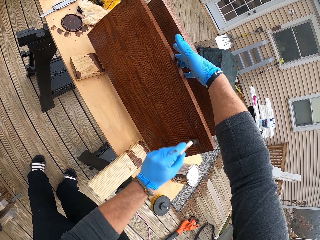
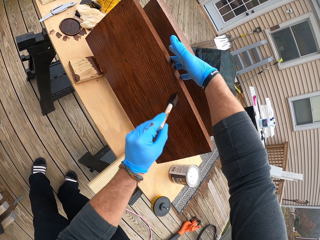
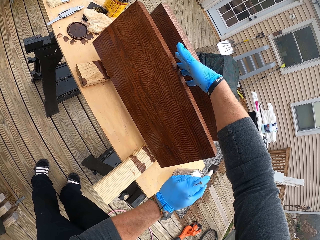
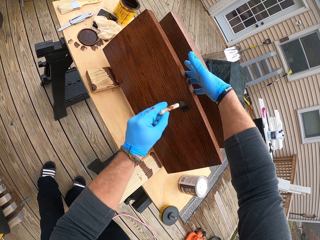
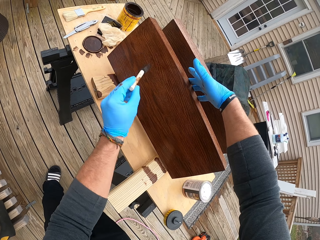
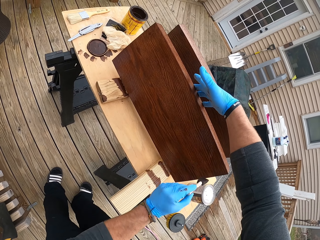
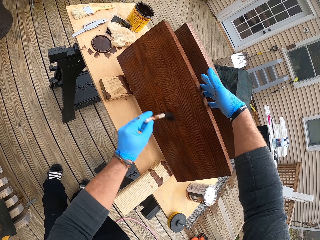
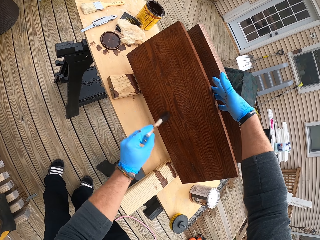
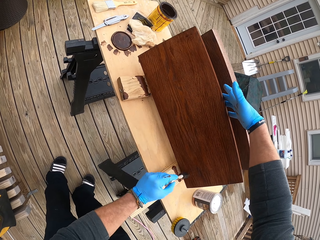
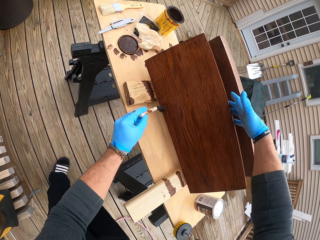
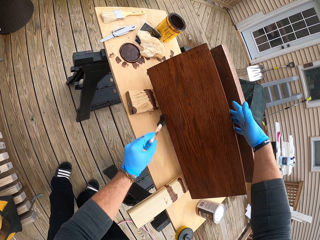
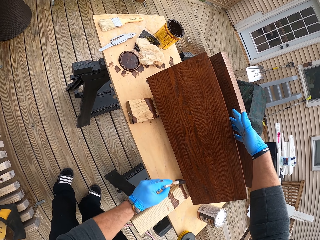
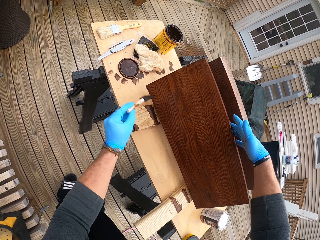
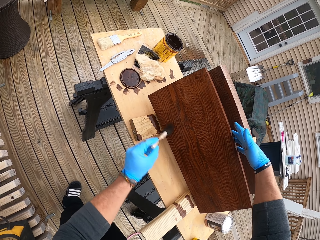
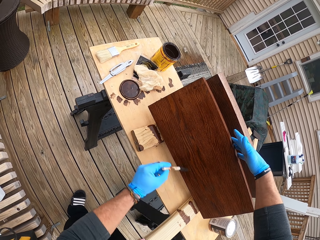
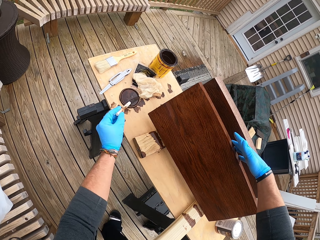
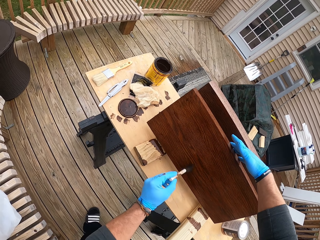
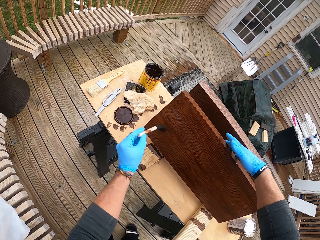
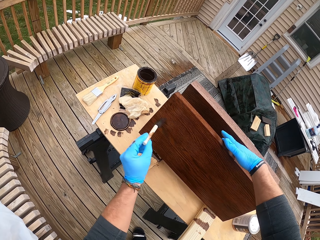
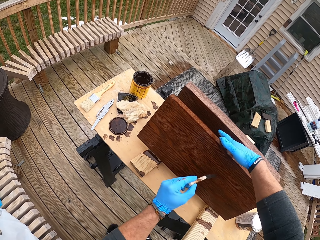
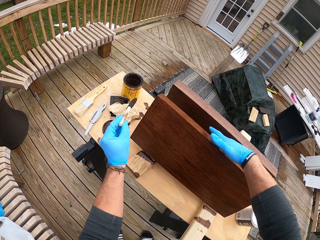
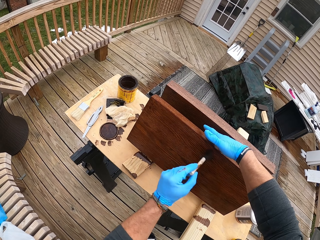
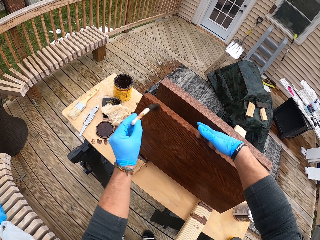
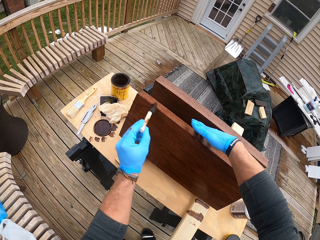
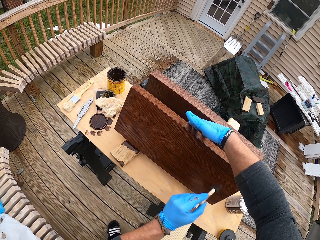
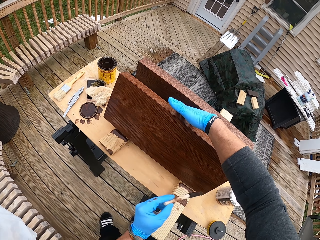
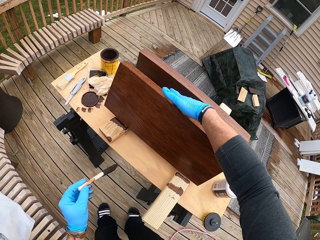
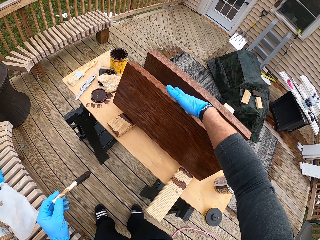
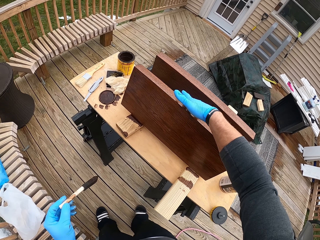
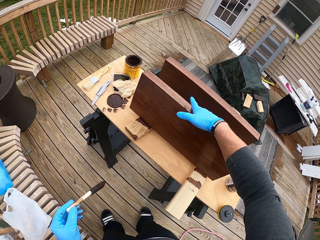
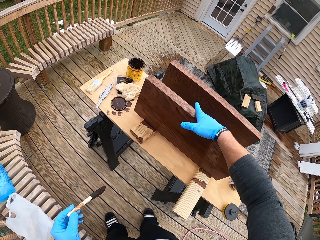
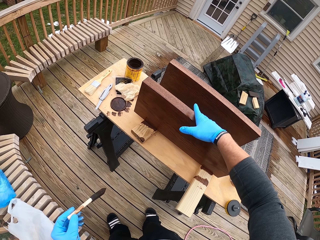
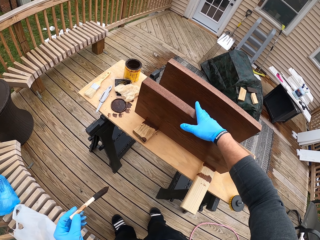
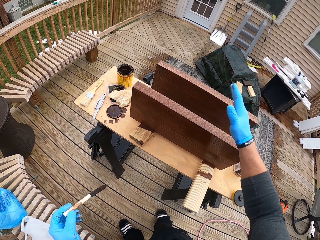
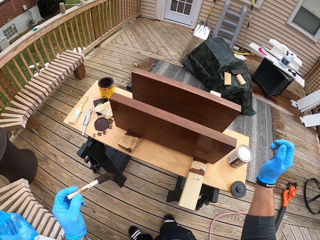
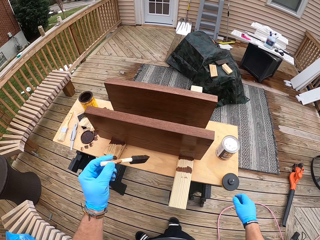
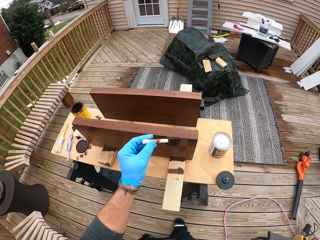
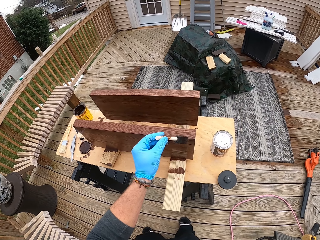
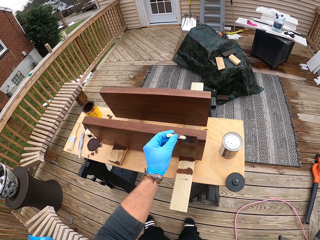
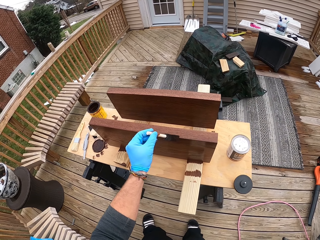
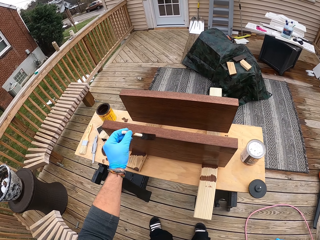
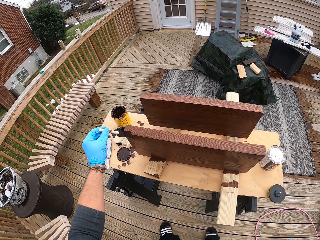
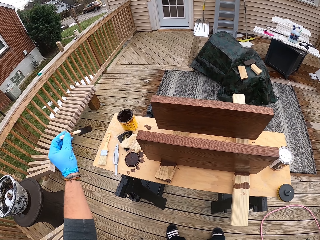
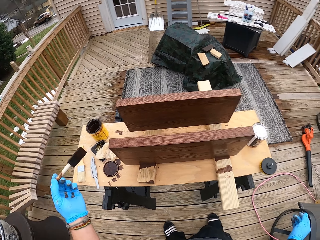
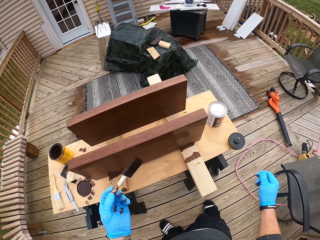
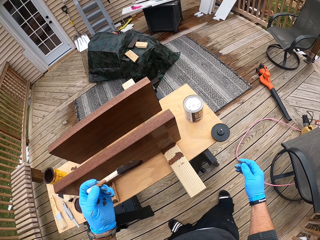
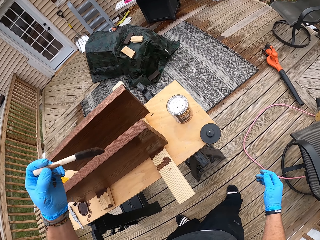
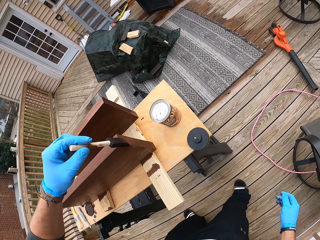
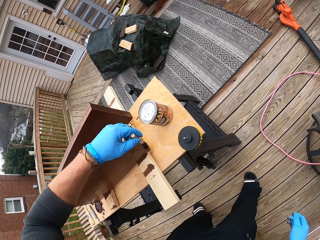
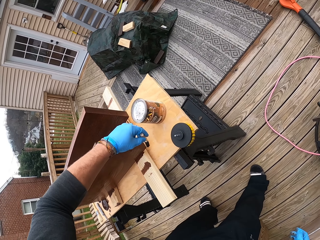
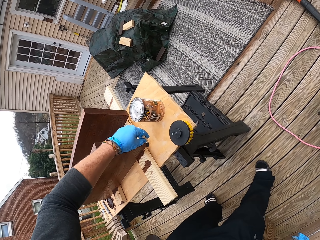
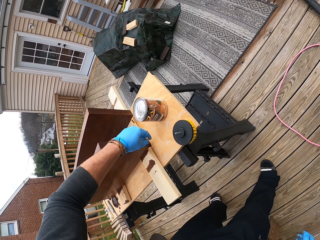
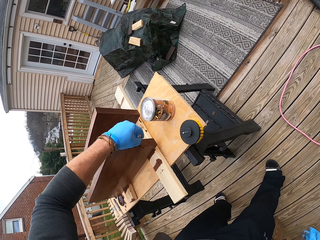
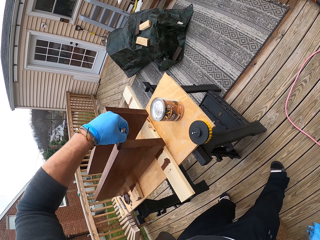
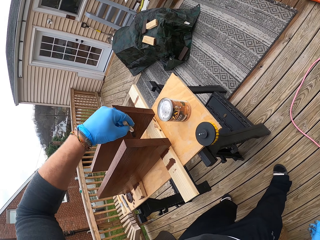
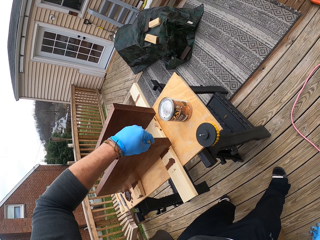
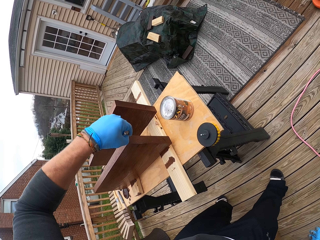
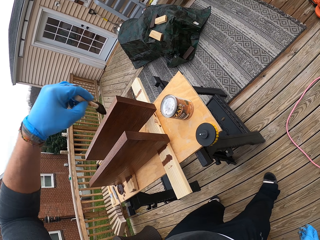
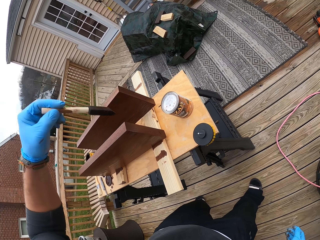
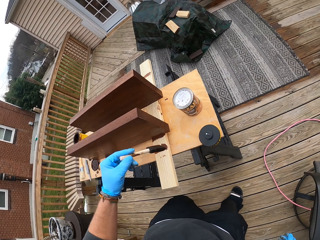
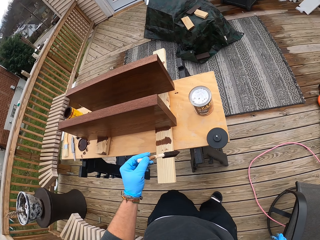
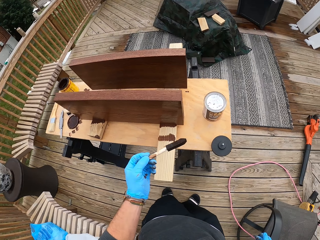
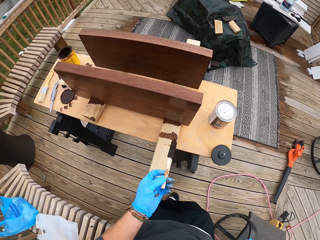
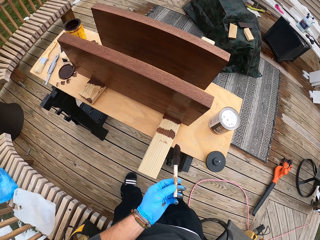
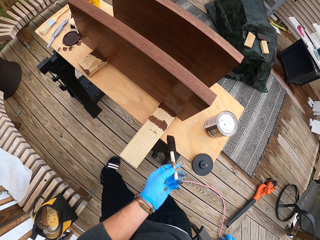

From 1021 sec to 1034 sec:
The camera wearer shifts the wood on the table with his right hand. He paints the wood on the table with the paintbrush in his left hand.
